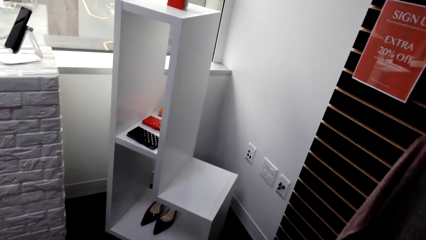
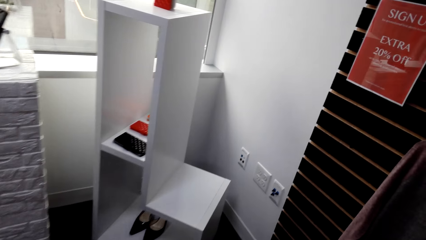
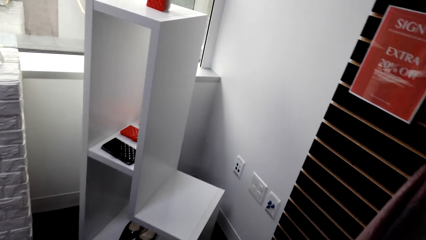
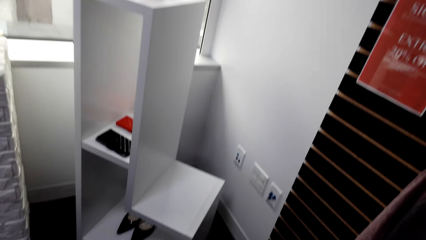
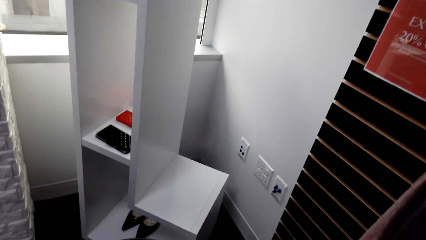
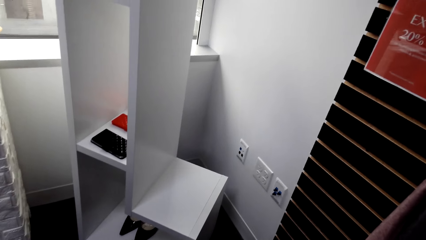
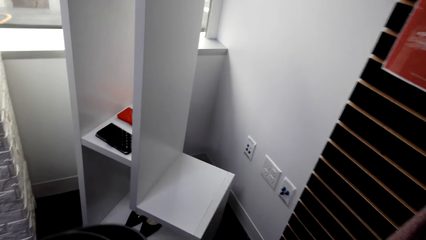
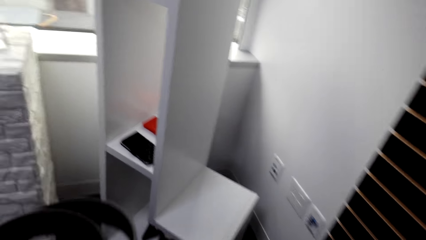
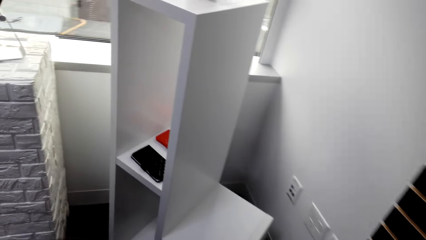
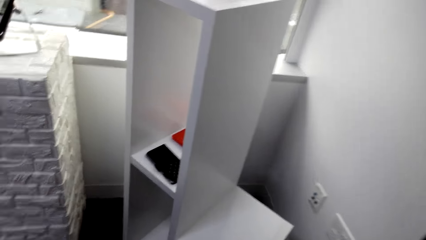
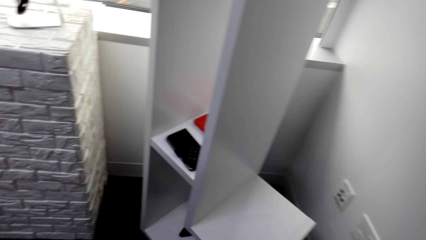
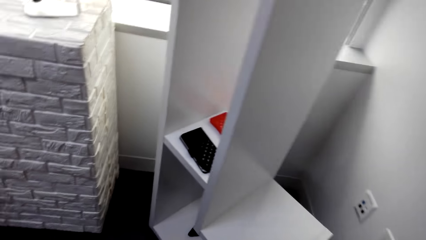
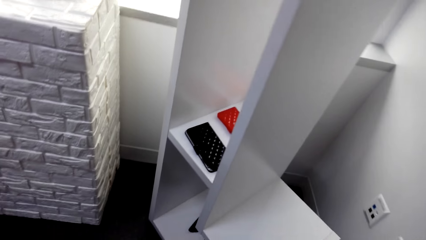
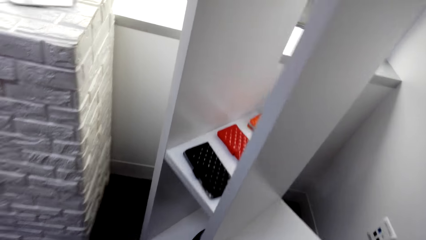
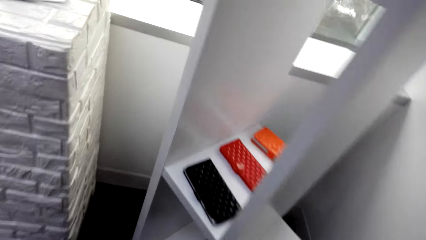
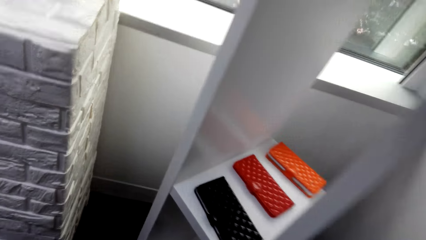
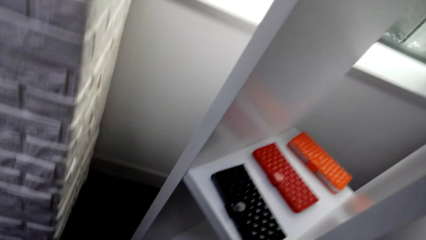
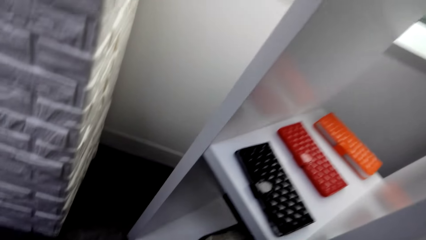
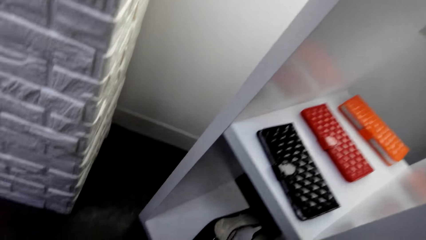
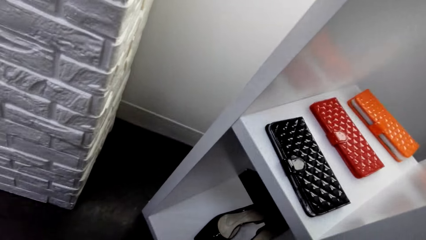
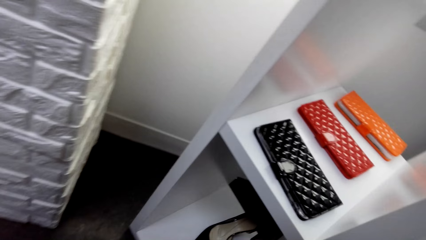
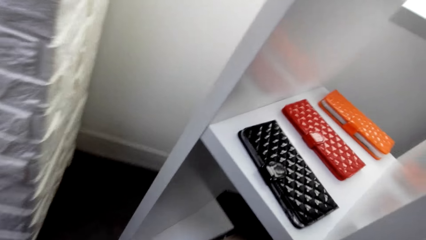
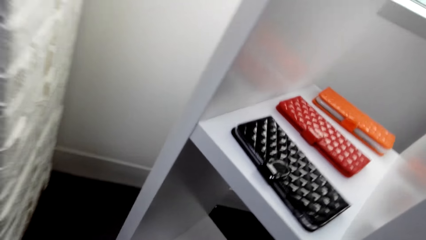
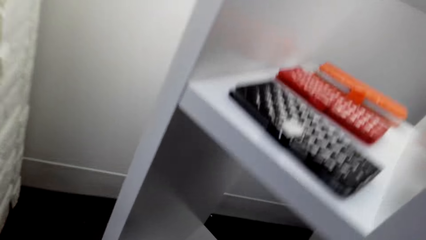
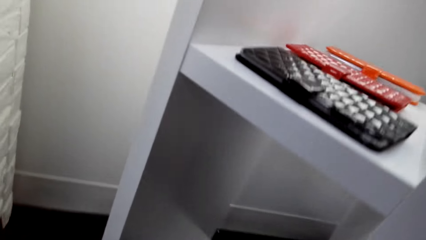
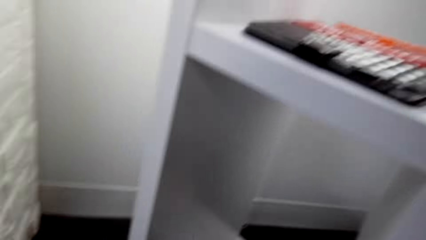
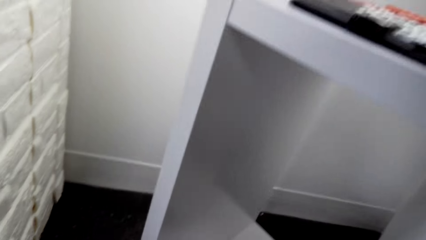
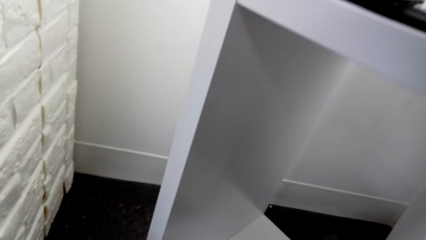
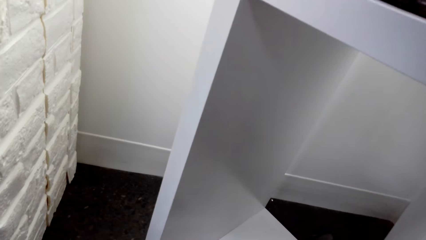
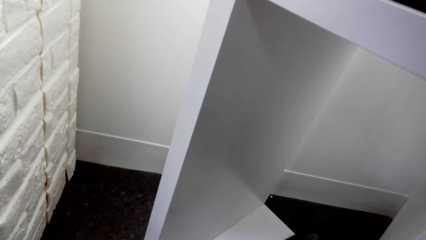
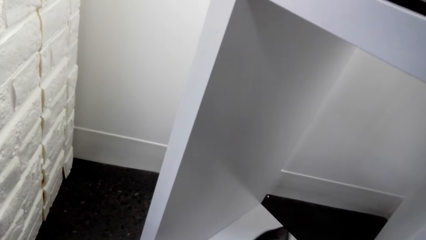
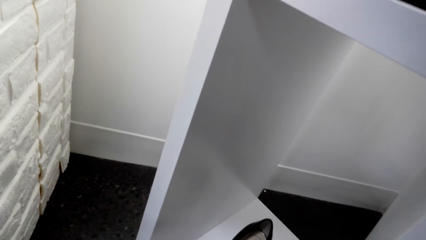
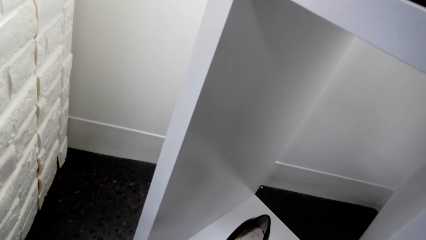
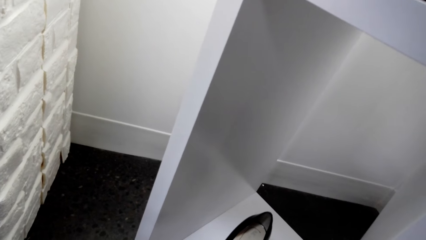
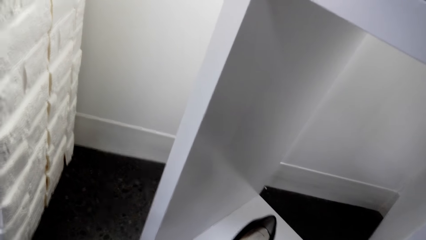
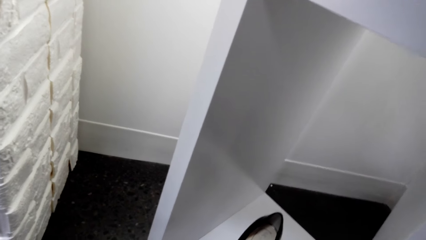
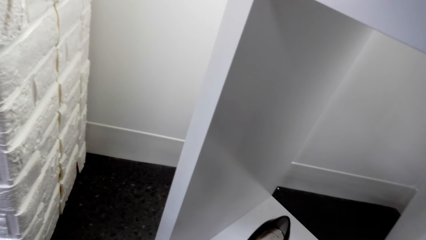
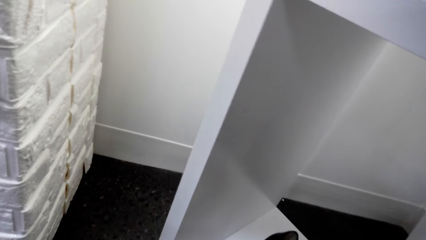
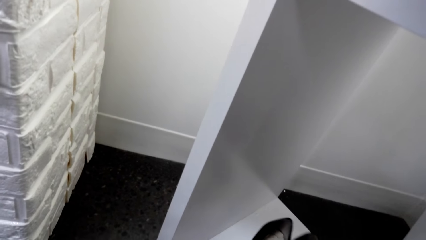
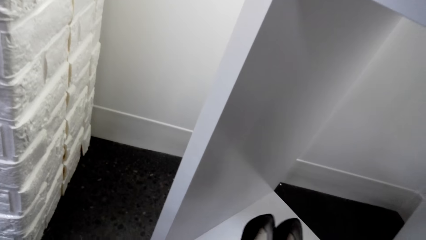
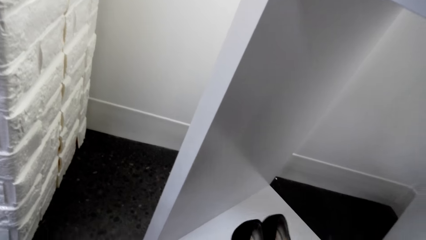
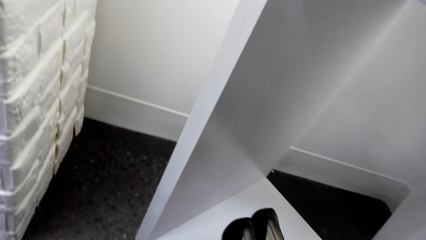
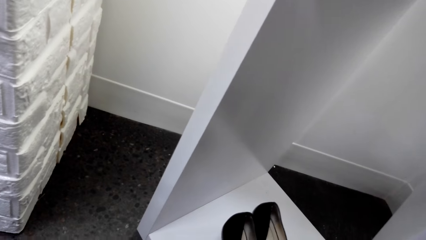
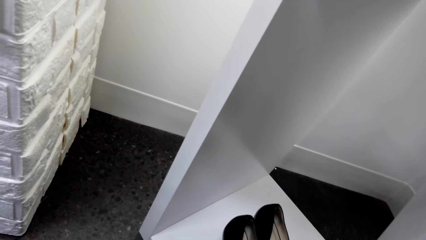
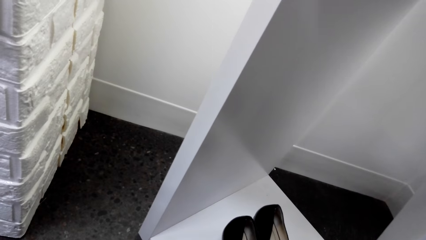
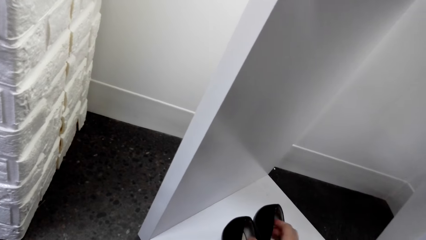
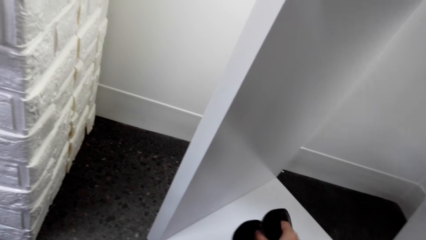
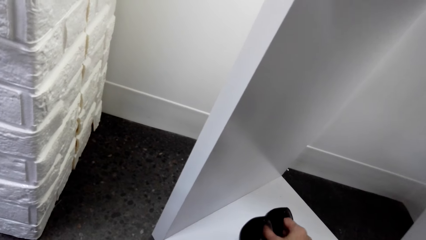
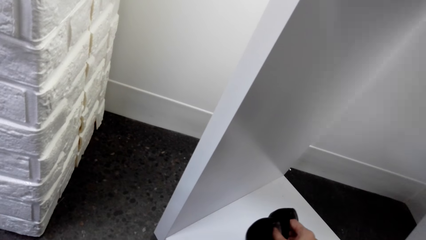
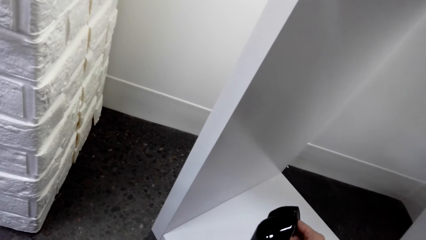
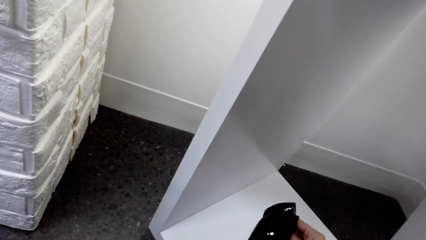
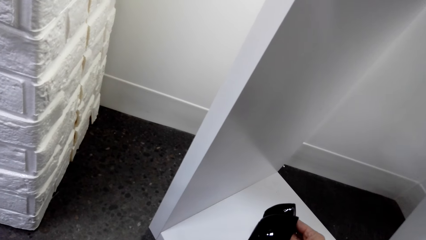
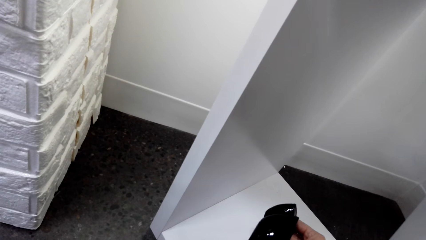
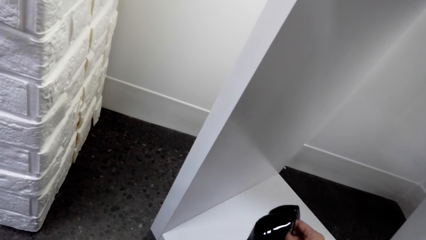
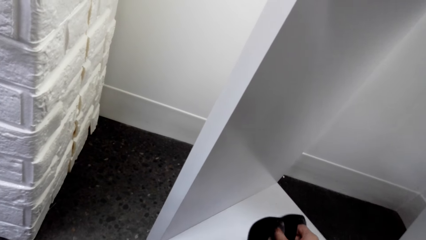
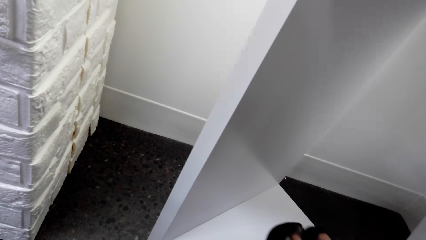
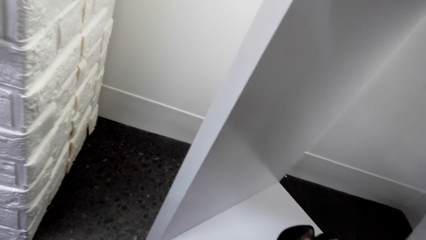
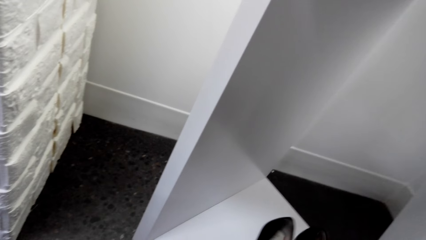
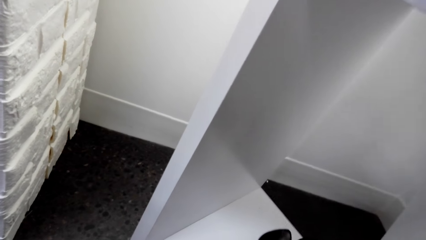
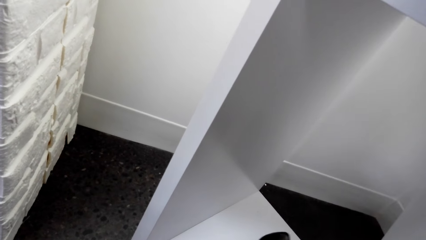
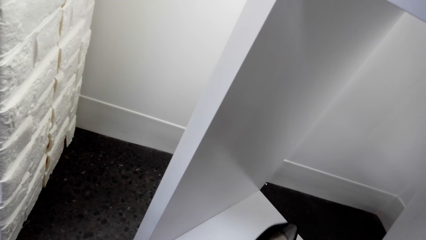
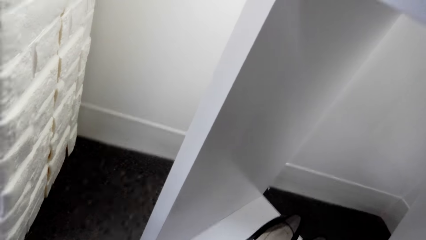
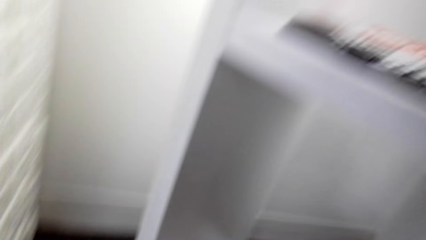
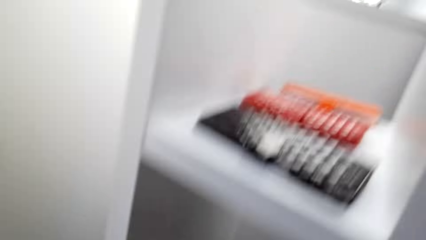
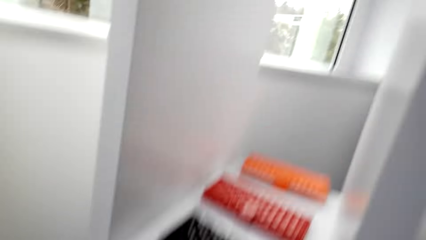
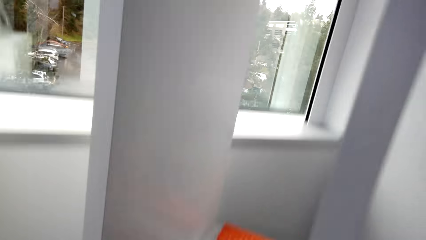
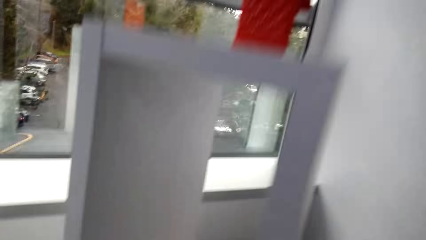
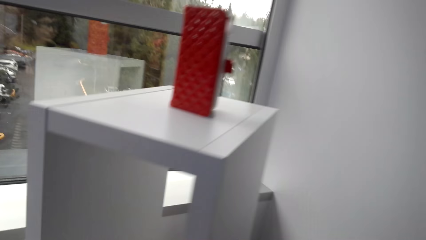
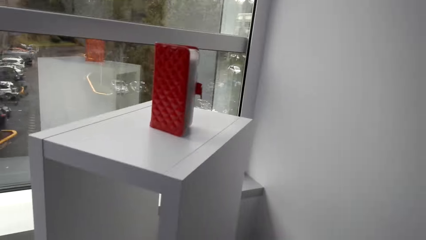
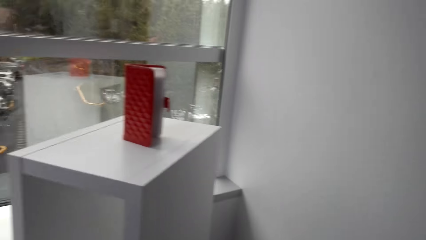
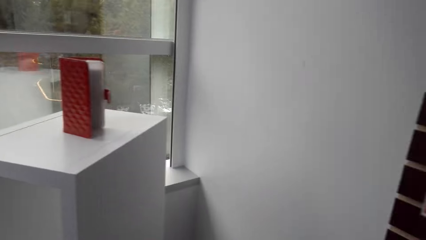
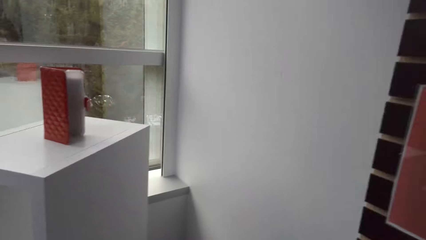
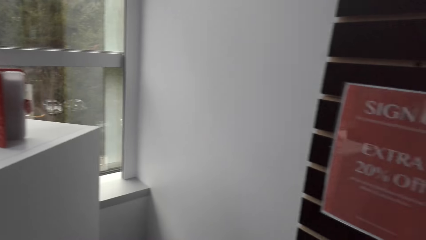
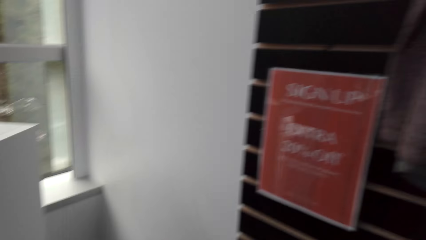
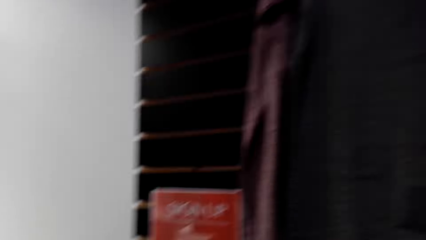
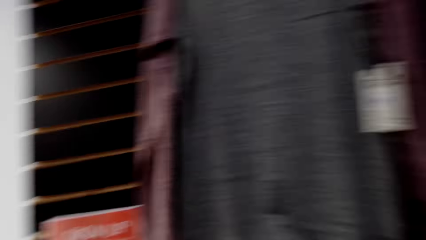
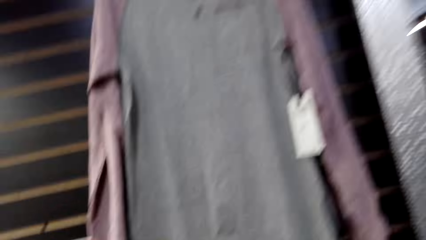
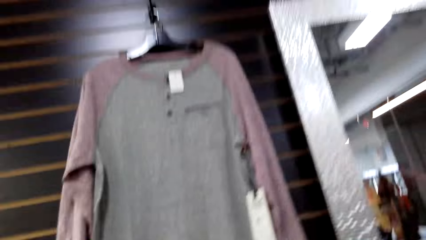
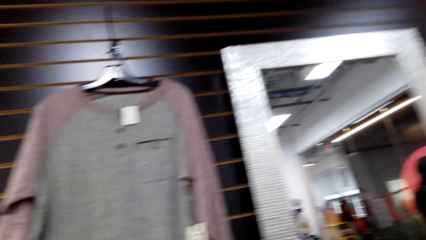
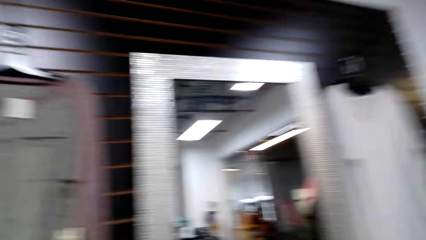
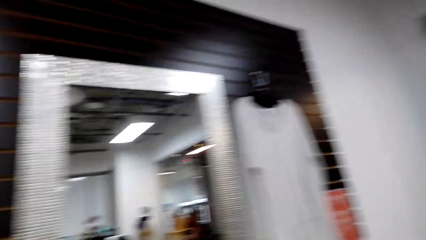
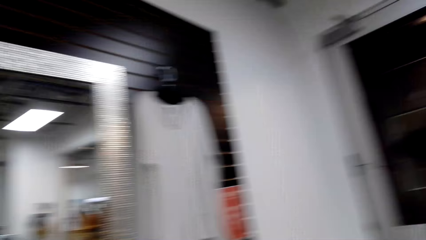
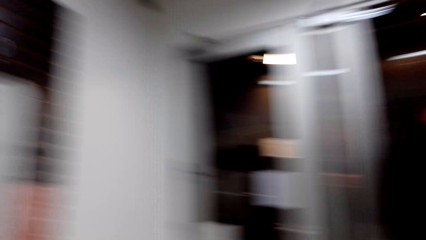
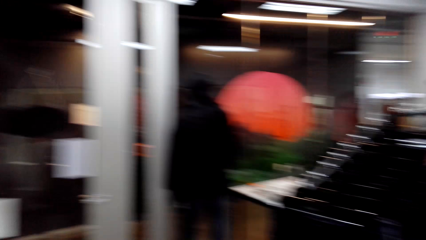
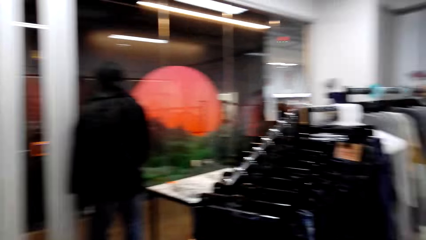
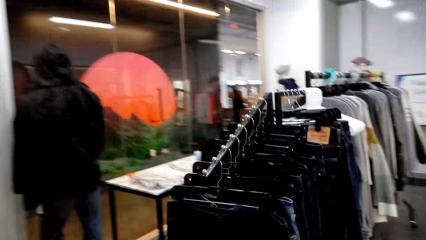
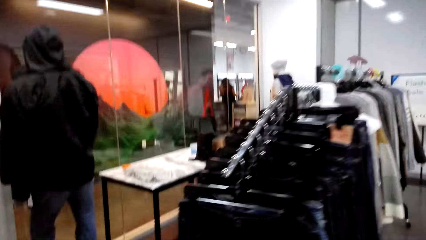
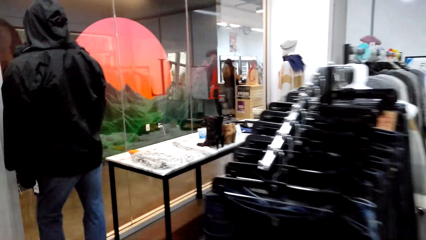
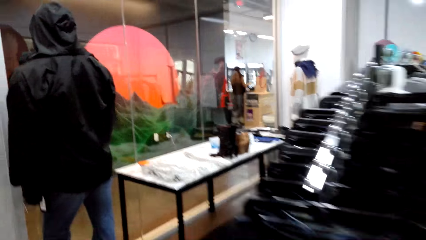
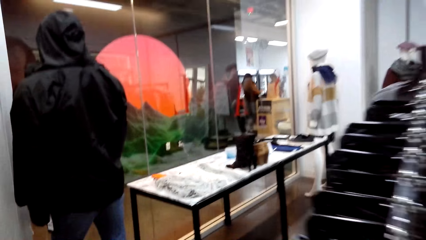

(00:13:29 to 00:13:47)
The camera wearer moves towards the shoes. They look at the shoes in the shelf. They look at the shoes. They hold the shoes. They put down the shoes. They walk around the store. They look around the boutique.
